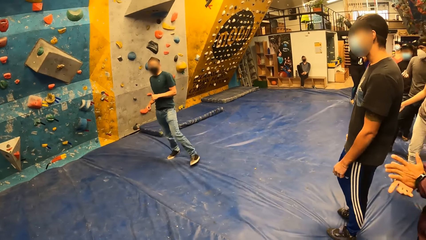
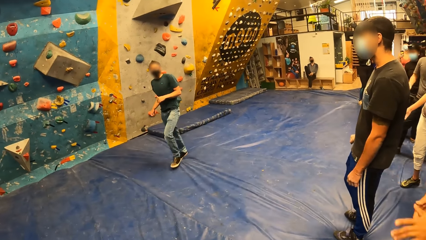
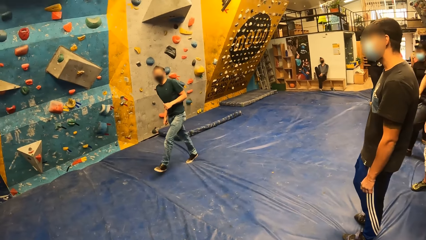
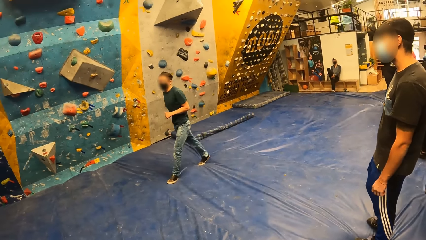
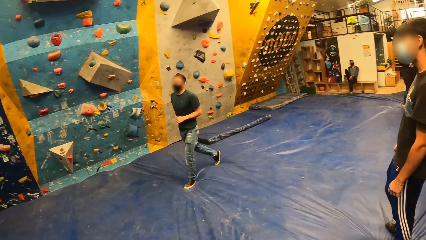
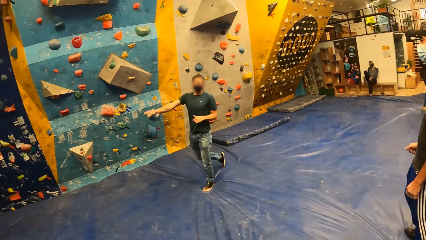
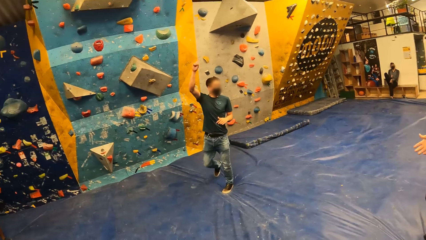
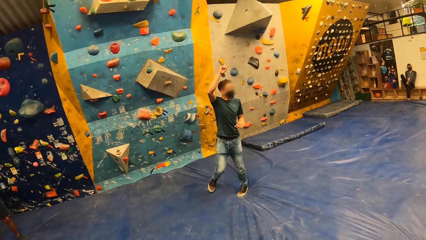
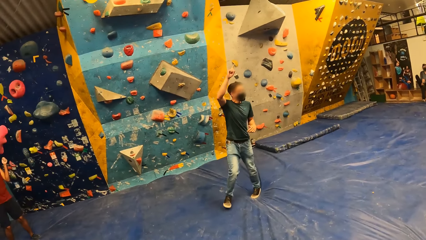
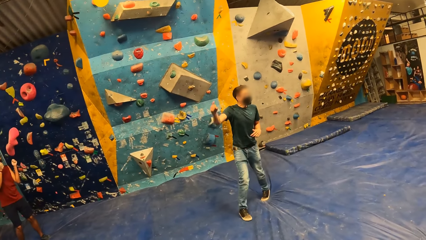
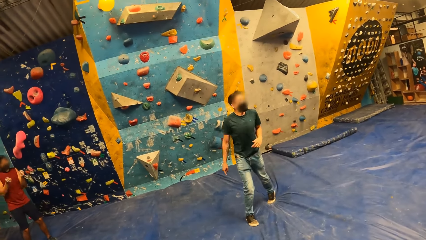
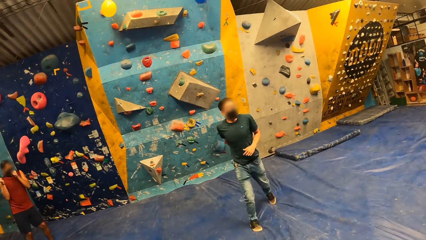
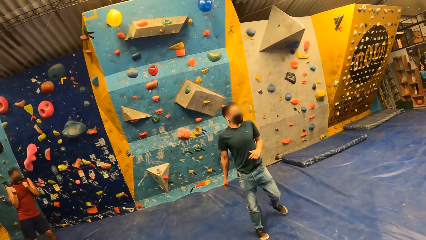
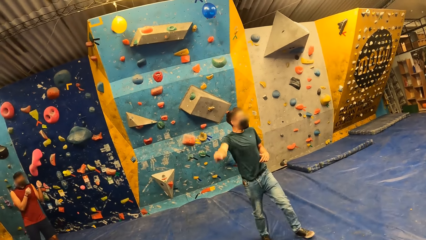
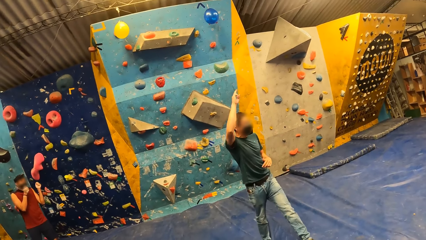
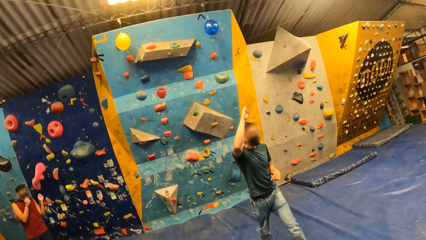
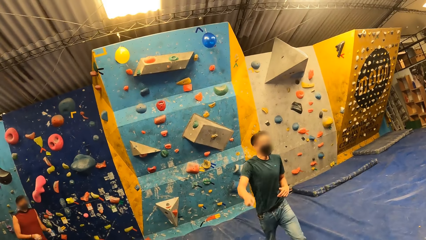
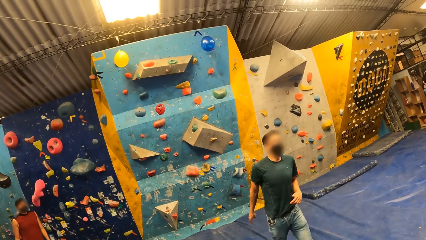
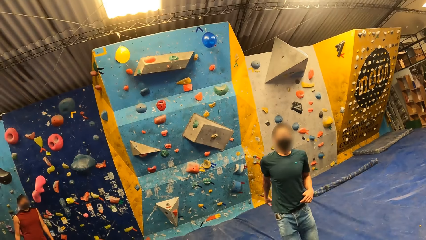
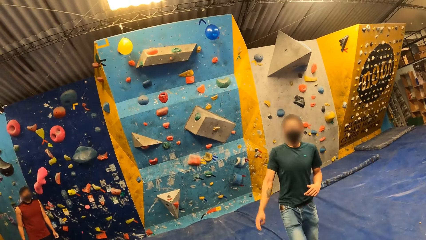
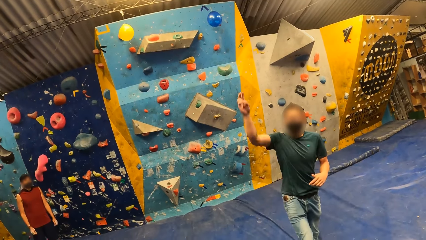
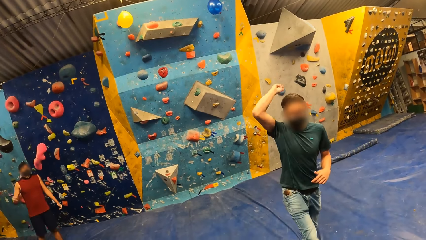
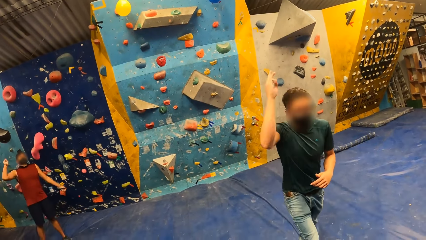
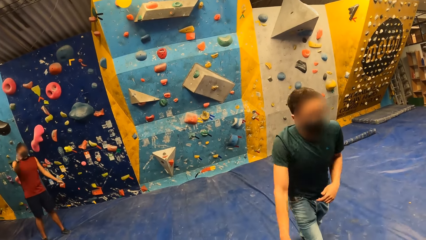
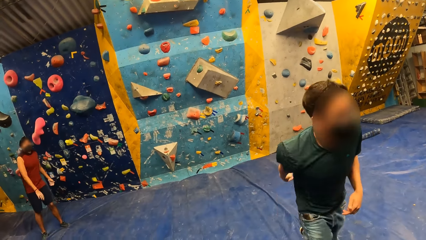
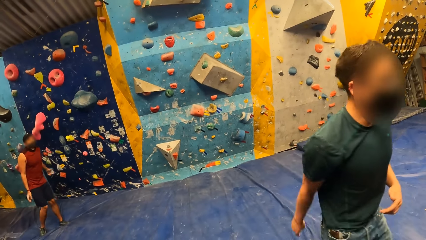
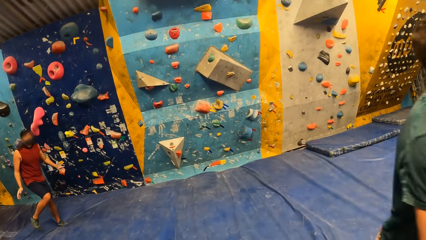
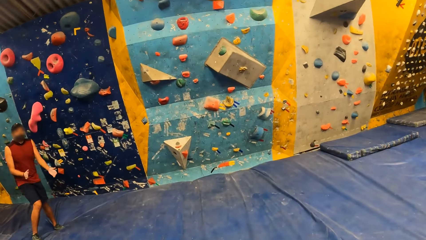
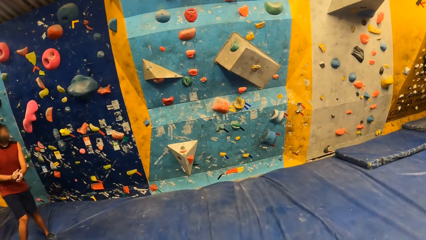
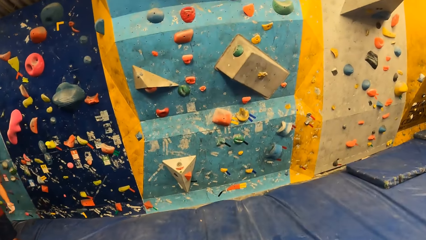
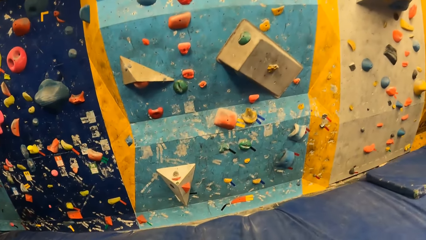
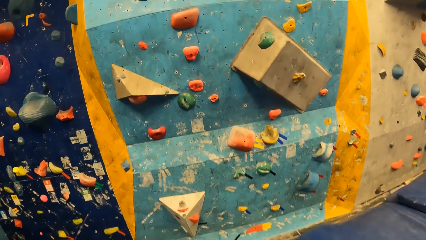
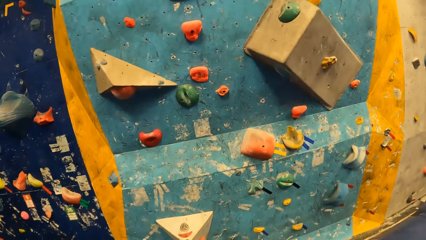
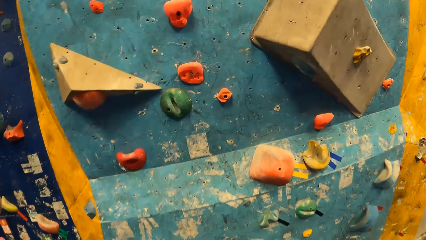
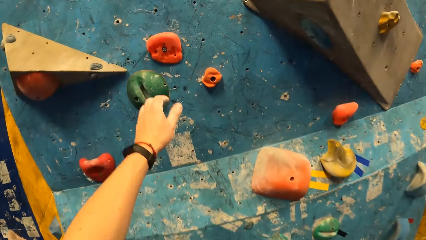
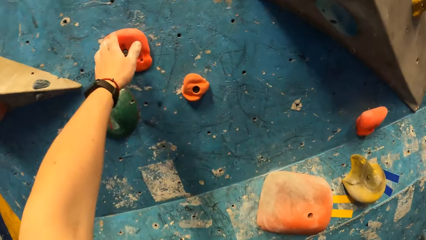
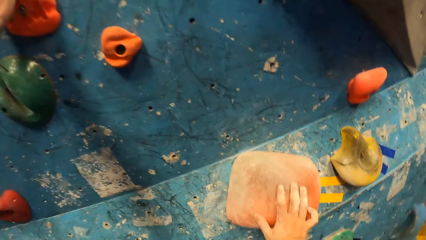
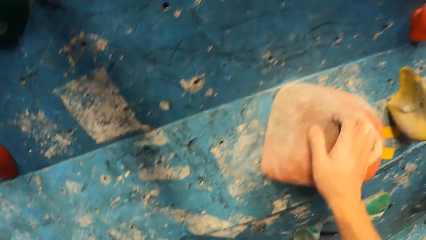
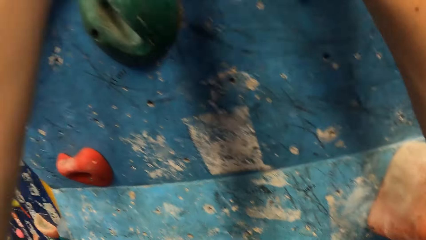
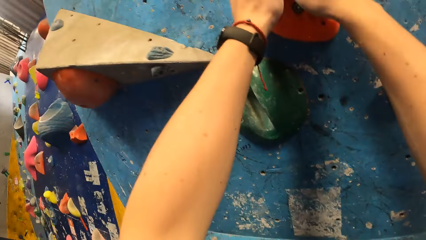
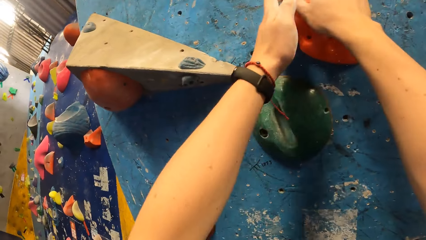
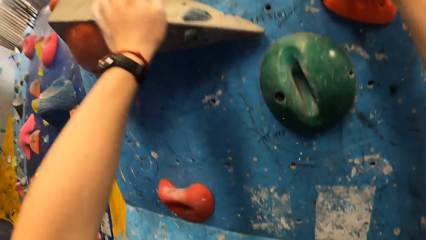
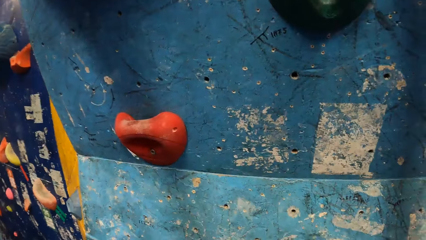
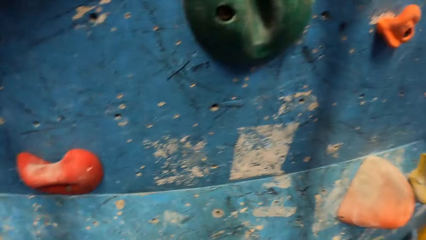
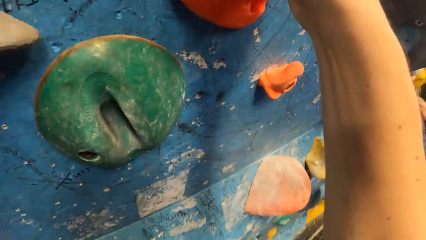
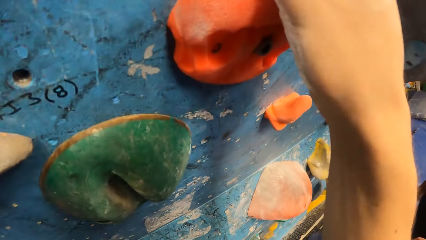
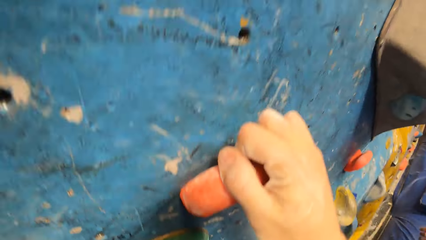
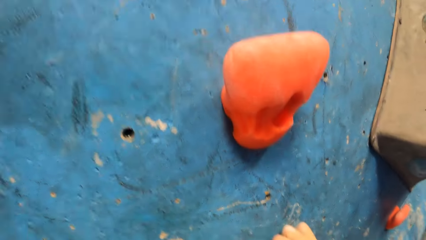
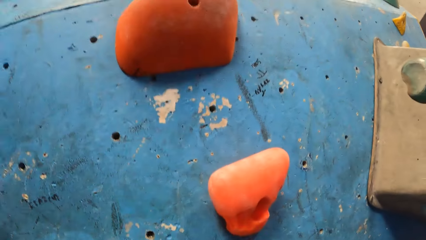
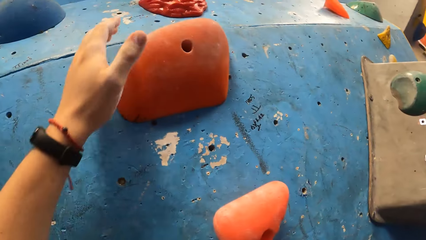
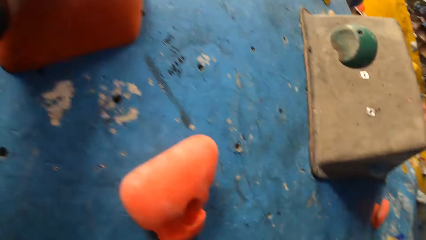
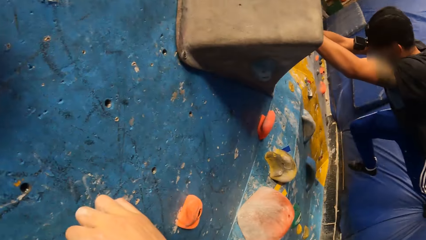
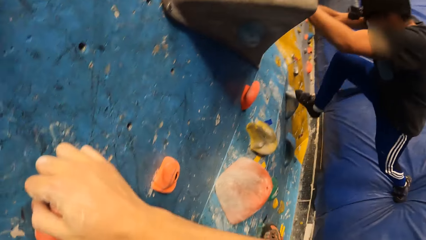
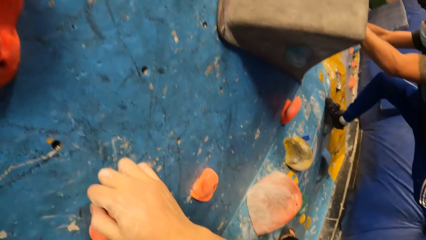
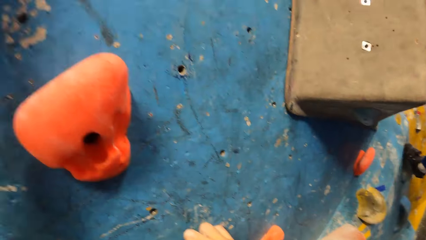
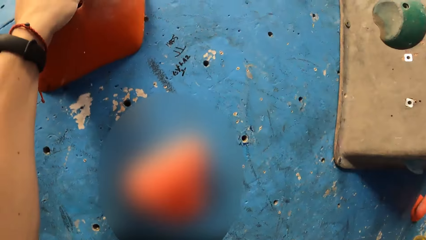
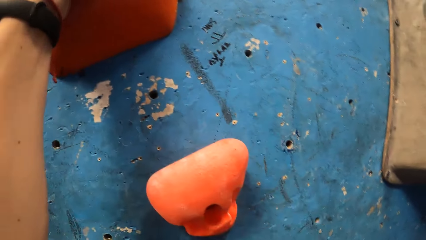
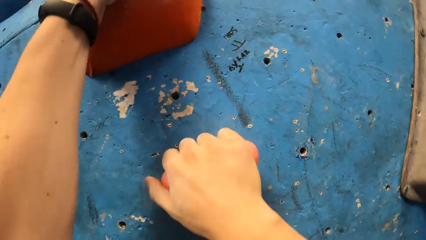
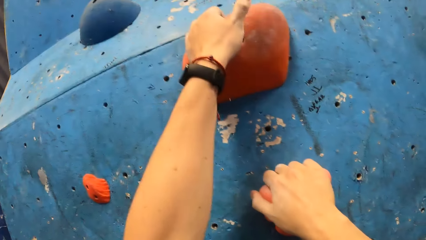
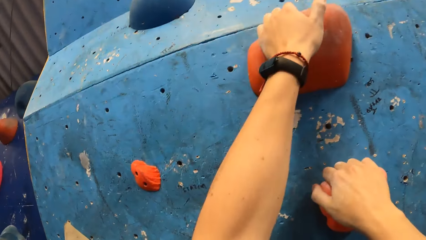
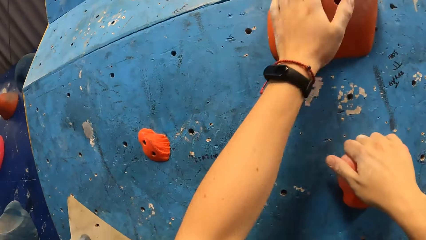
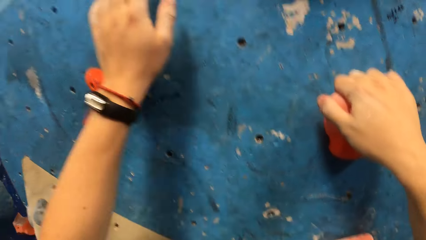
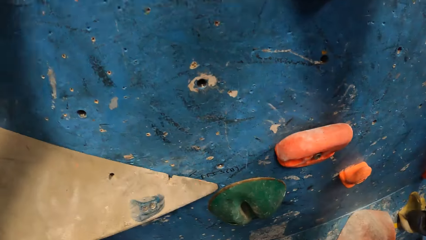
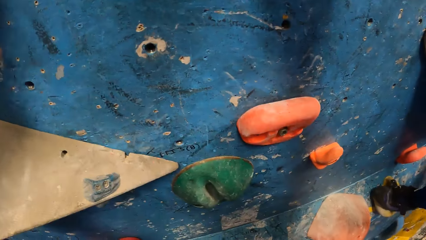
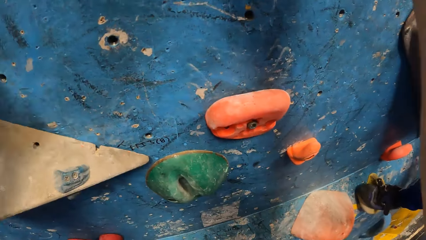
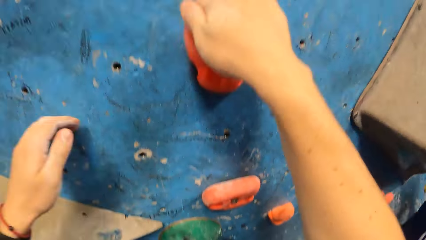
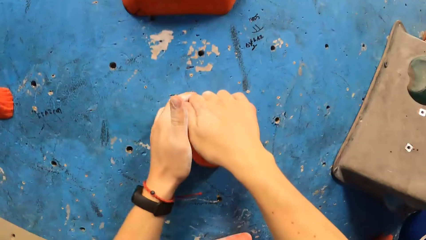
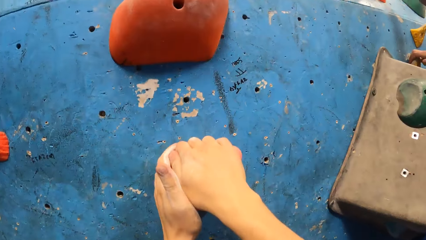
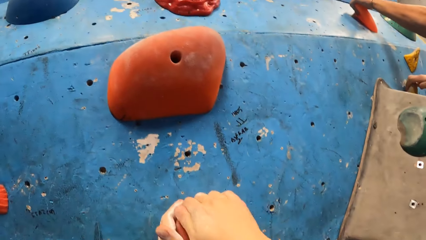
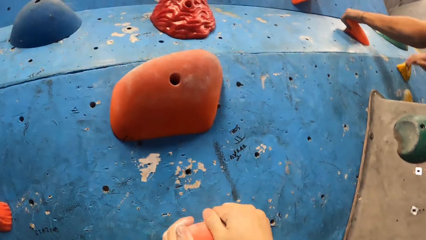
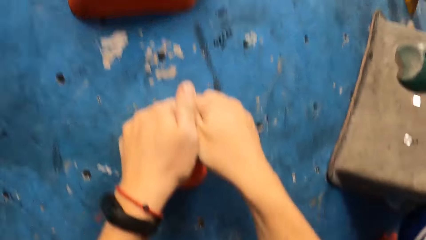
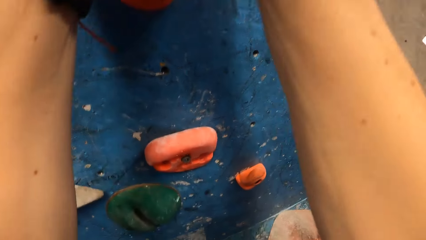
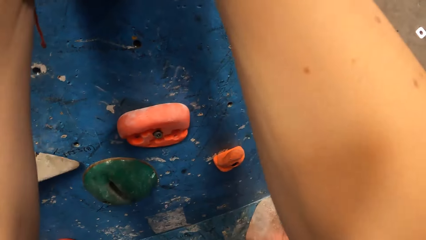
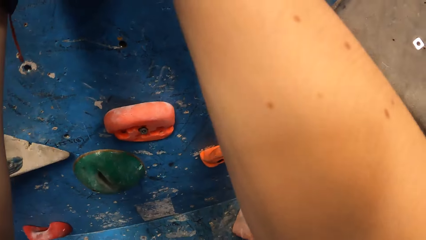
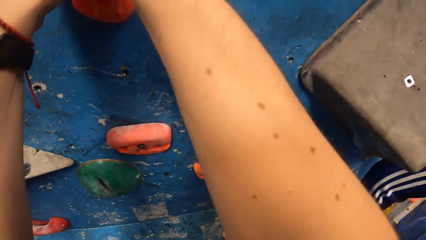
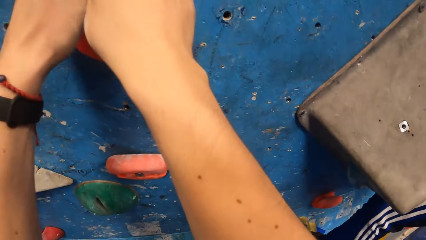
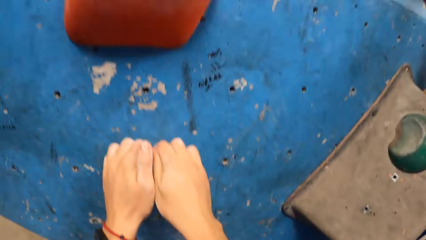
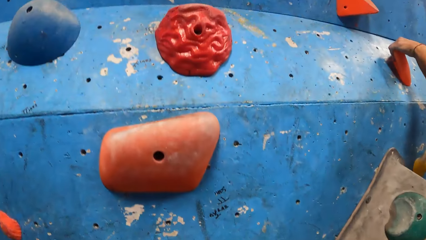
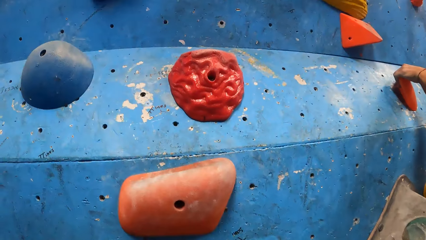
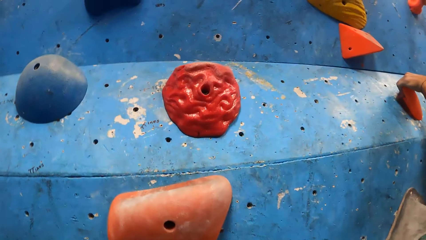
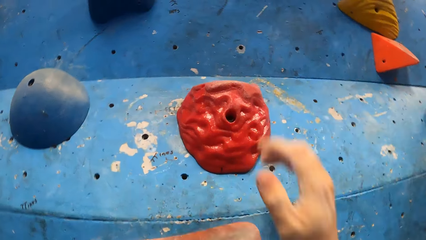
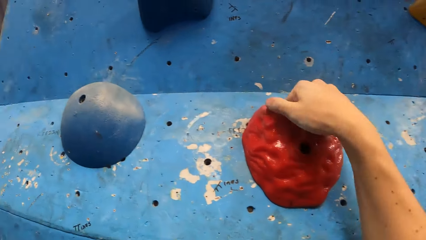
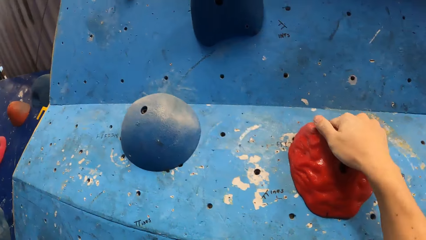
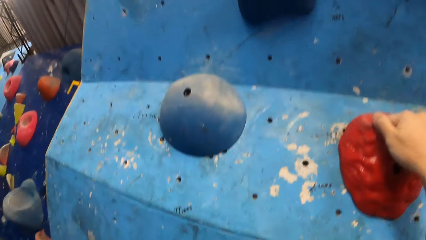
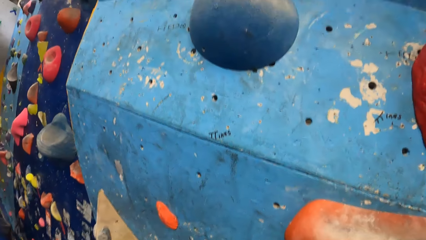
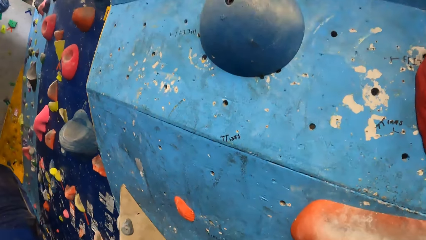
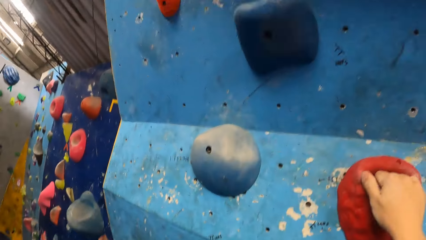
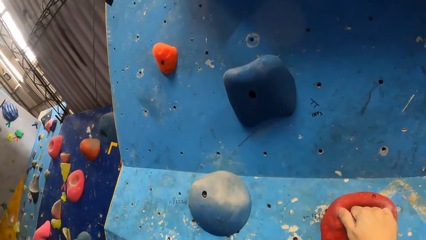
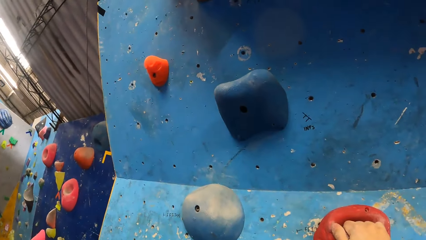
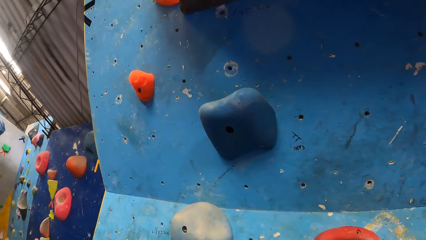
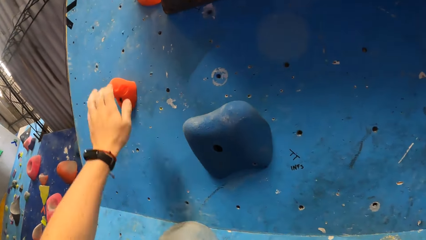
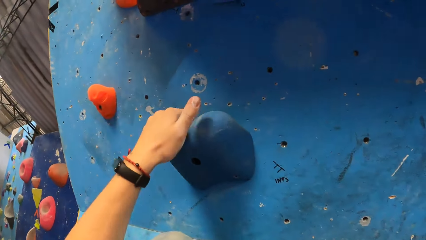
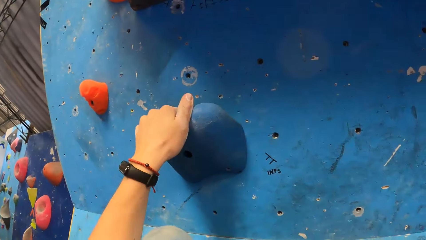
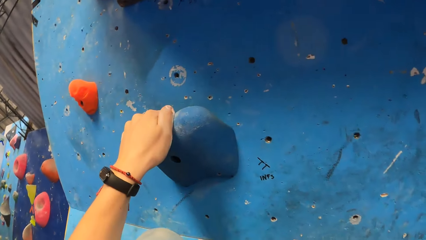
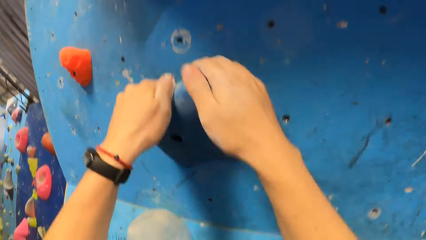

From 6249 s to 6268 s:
A man interacts with the camera wearer and the group of people in the gym. The camera wearer runs towards a wall. They climb the wall with both hands.
